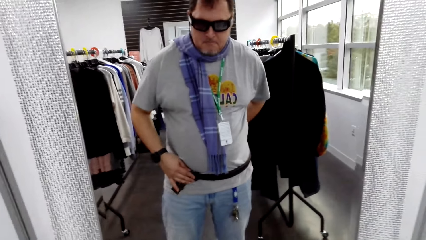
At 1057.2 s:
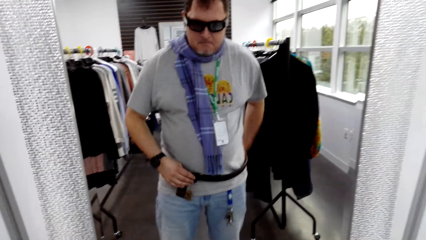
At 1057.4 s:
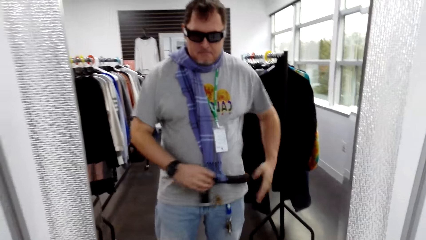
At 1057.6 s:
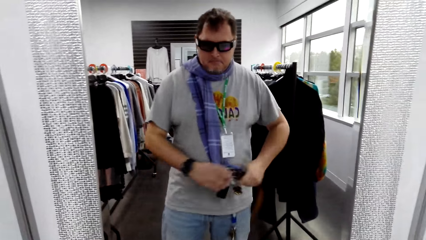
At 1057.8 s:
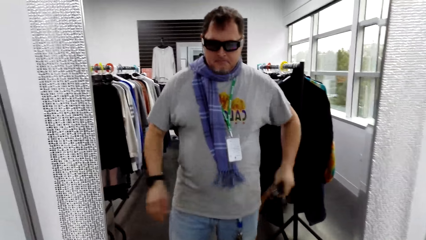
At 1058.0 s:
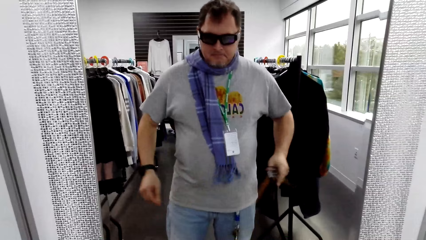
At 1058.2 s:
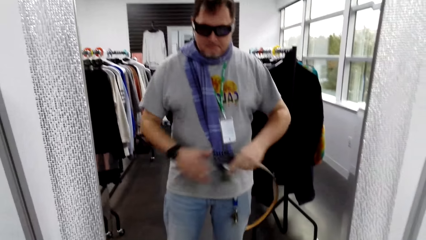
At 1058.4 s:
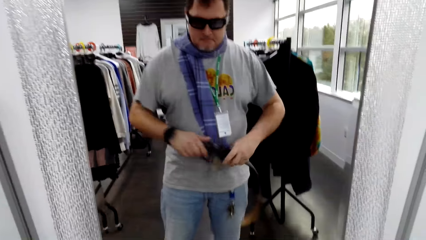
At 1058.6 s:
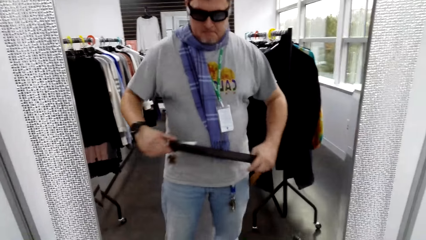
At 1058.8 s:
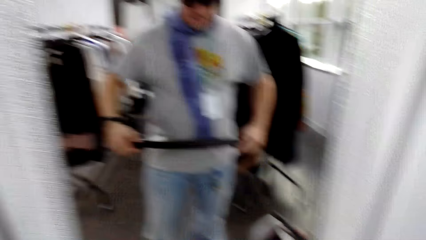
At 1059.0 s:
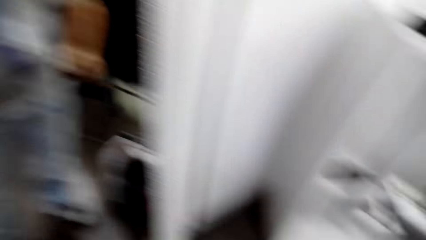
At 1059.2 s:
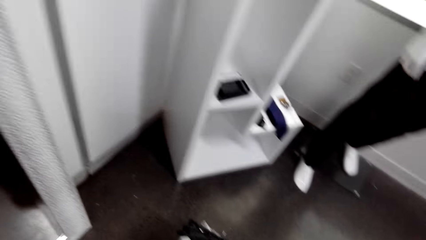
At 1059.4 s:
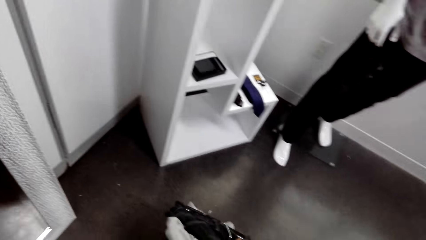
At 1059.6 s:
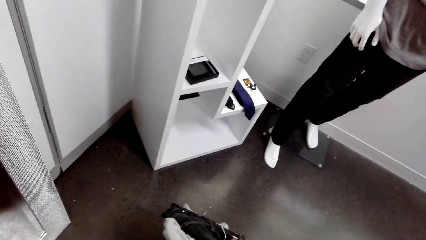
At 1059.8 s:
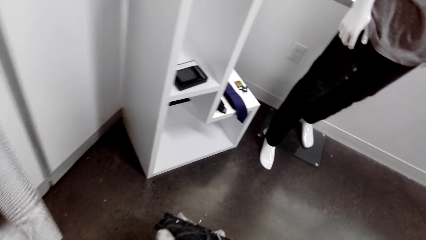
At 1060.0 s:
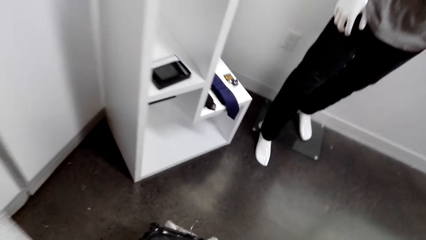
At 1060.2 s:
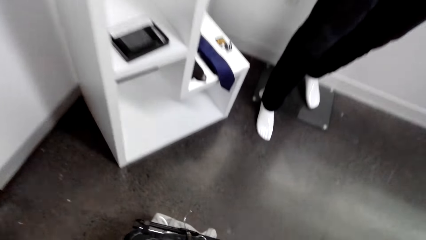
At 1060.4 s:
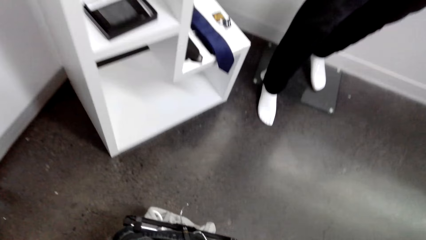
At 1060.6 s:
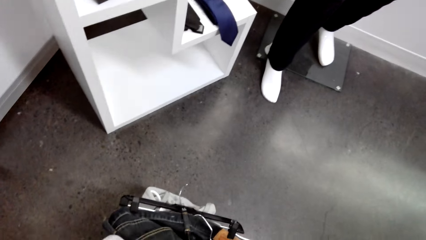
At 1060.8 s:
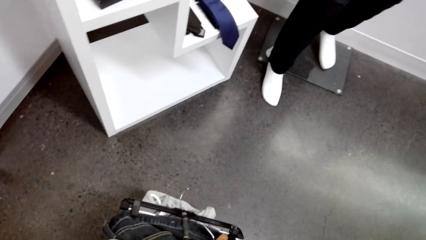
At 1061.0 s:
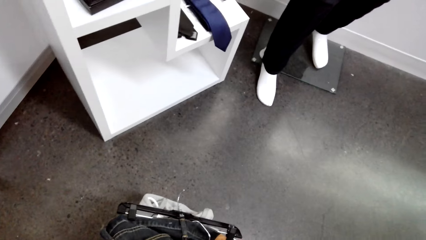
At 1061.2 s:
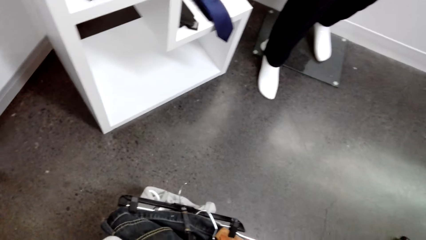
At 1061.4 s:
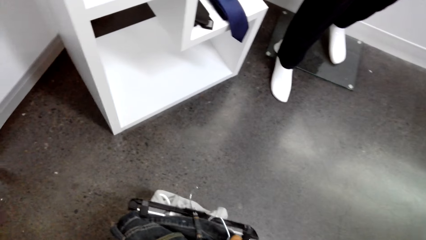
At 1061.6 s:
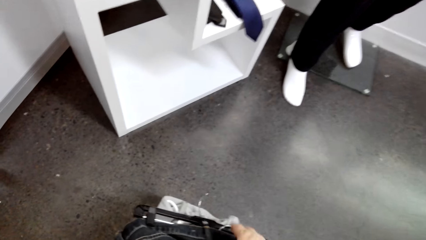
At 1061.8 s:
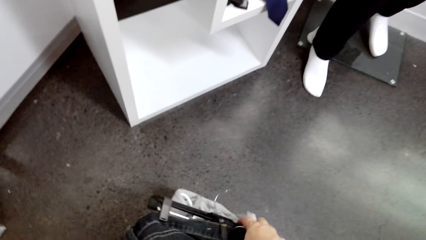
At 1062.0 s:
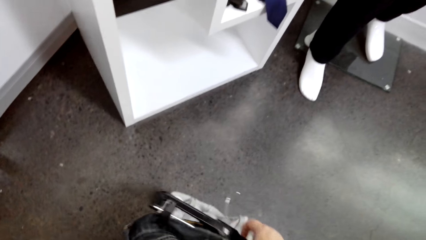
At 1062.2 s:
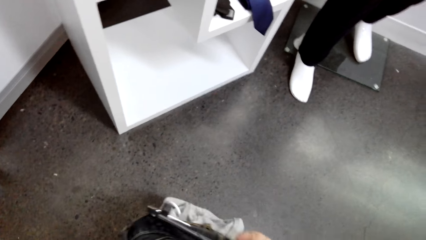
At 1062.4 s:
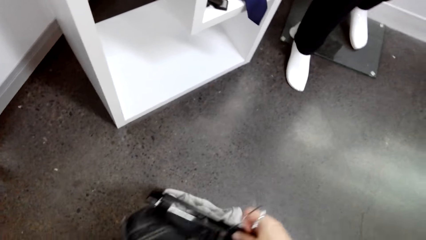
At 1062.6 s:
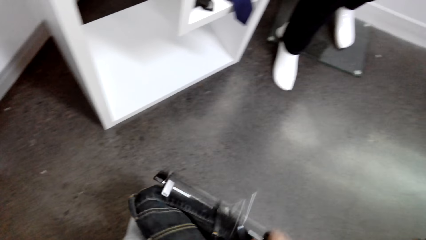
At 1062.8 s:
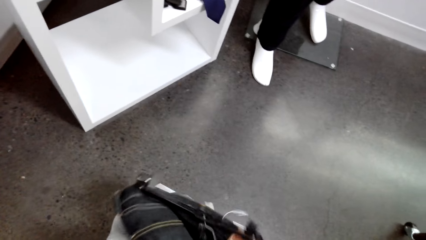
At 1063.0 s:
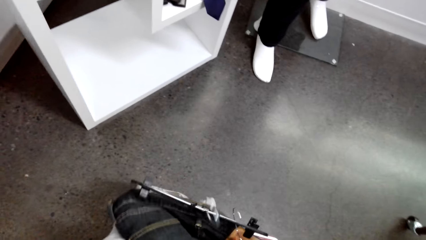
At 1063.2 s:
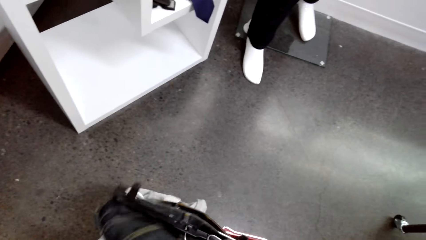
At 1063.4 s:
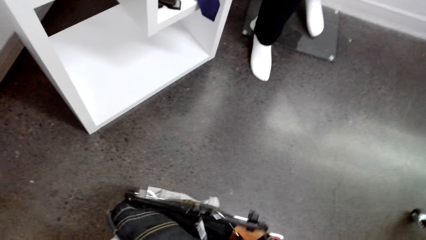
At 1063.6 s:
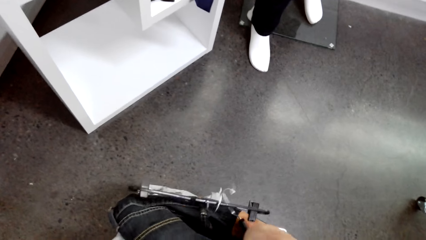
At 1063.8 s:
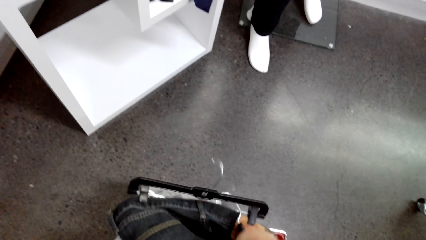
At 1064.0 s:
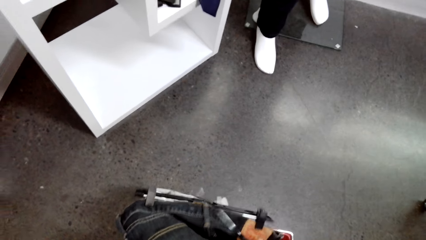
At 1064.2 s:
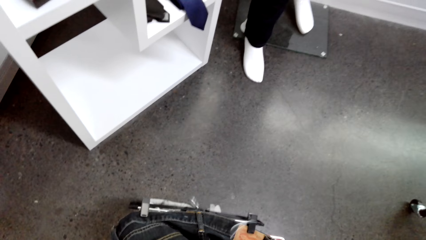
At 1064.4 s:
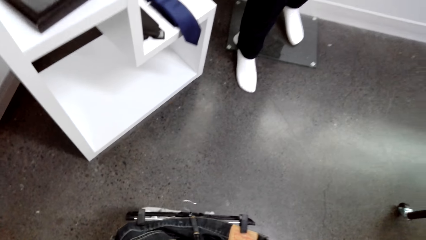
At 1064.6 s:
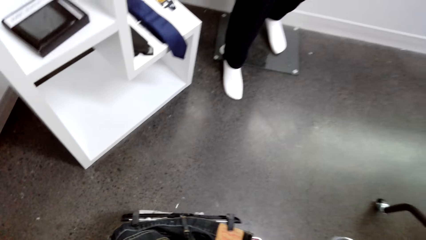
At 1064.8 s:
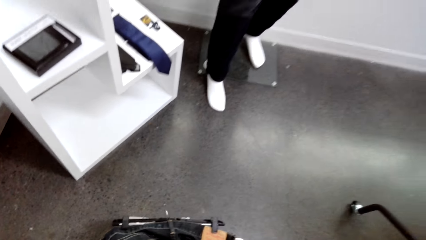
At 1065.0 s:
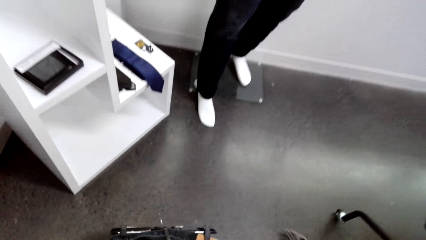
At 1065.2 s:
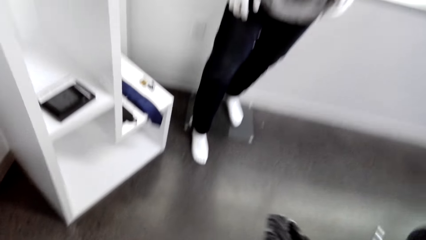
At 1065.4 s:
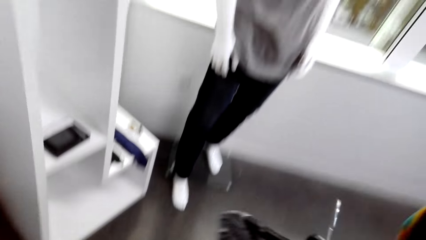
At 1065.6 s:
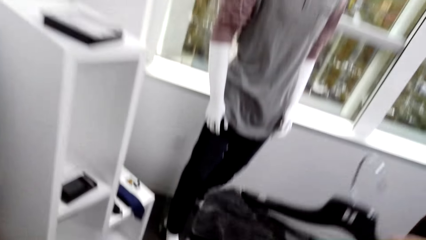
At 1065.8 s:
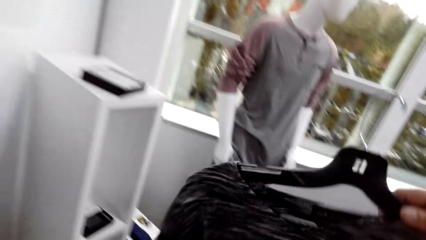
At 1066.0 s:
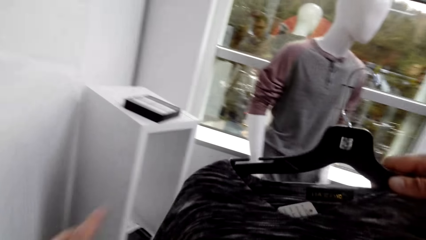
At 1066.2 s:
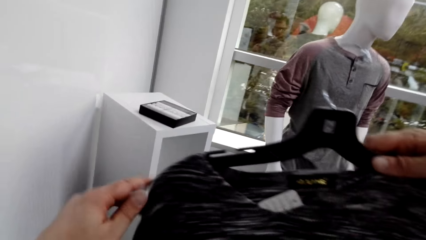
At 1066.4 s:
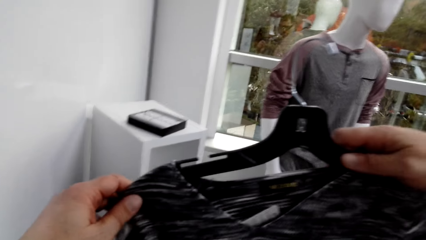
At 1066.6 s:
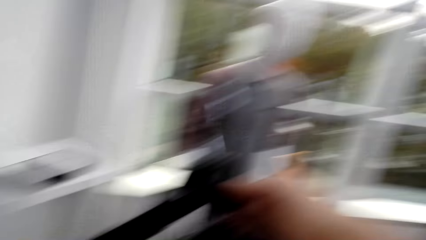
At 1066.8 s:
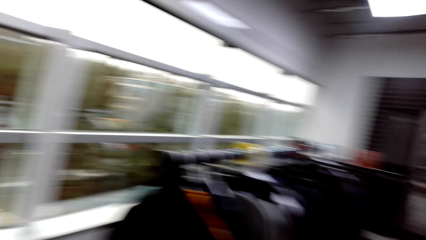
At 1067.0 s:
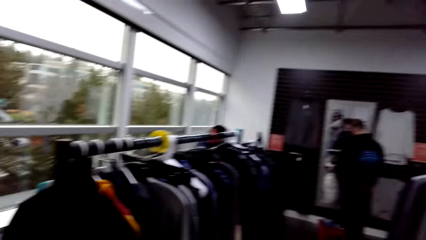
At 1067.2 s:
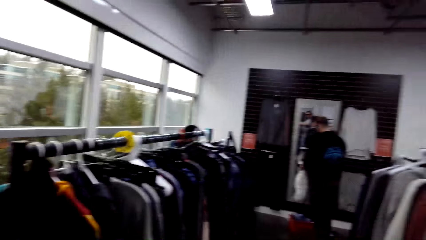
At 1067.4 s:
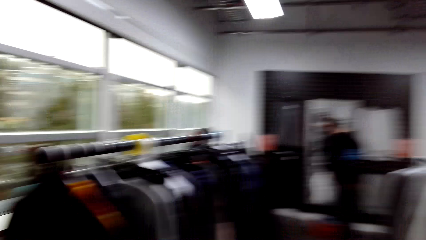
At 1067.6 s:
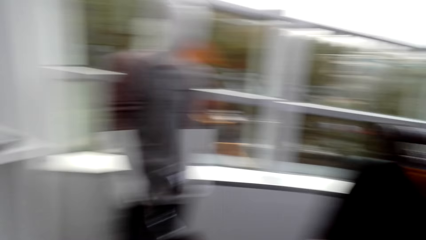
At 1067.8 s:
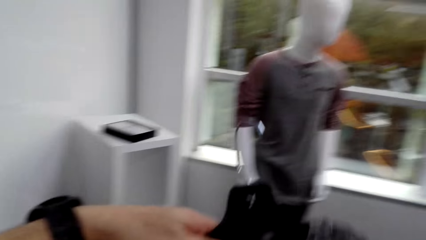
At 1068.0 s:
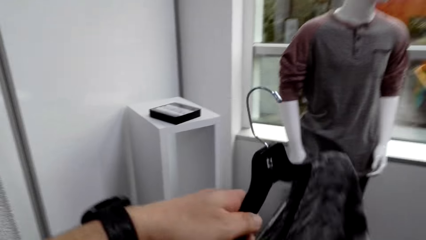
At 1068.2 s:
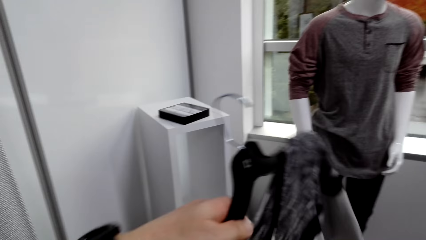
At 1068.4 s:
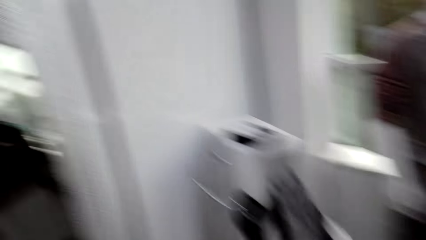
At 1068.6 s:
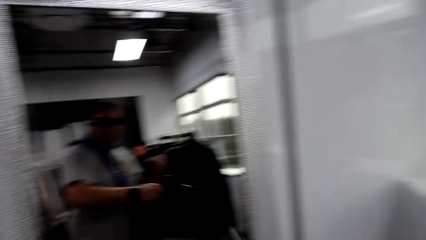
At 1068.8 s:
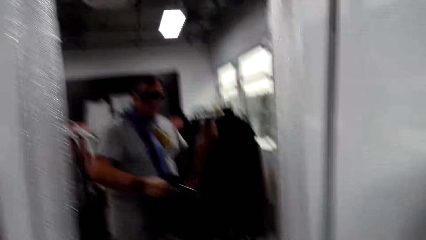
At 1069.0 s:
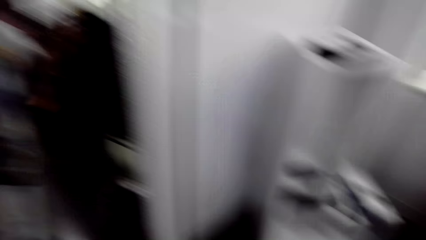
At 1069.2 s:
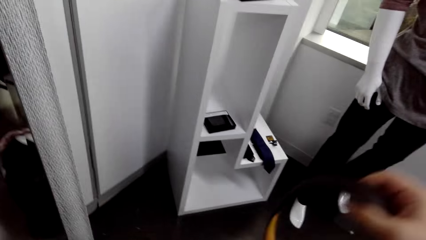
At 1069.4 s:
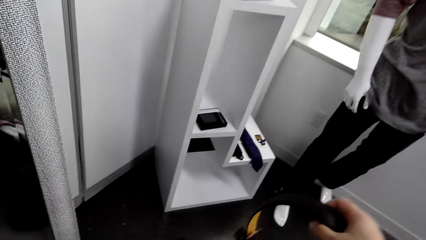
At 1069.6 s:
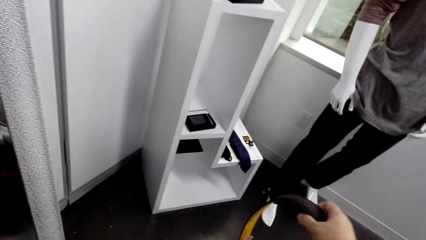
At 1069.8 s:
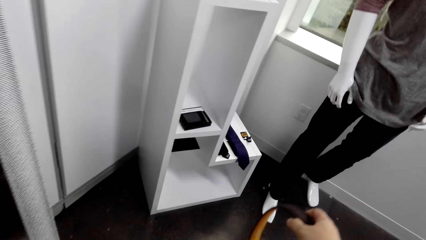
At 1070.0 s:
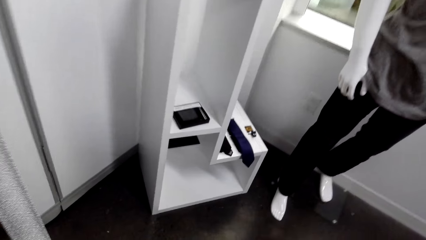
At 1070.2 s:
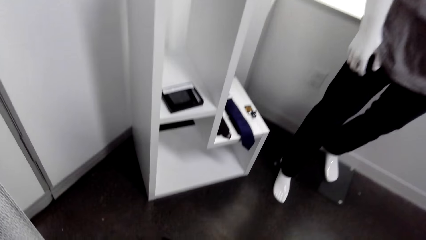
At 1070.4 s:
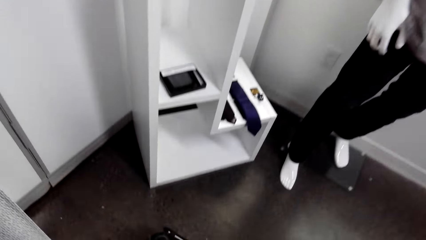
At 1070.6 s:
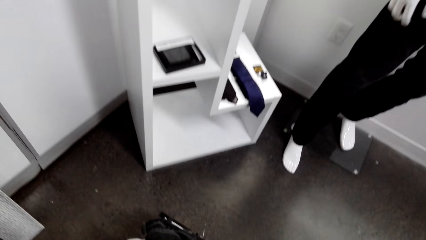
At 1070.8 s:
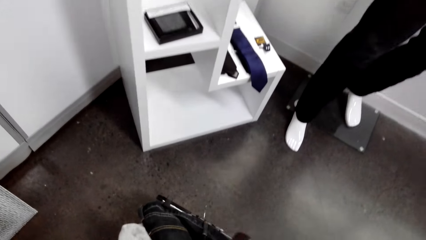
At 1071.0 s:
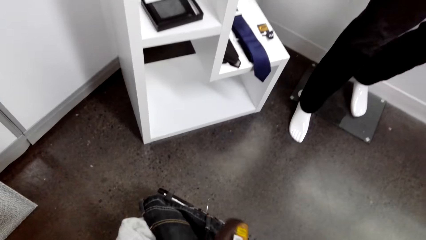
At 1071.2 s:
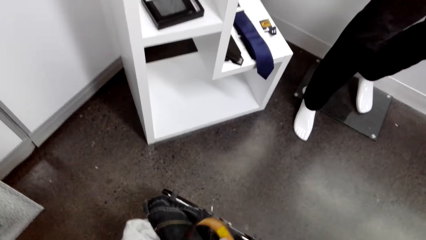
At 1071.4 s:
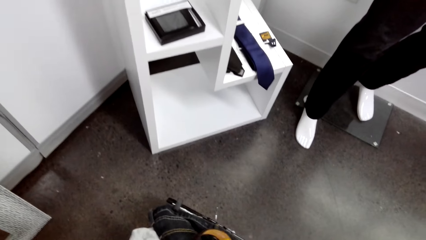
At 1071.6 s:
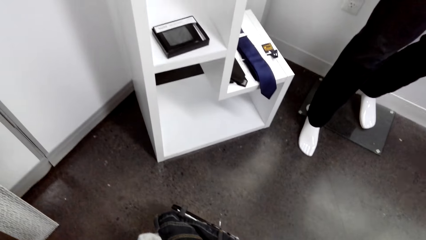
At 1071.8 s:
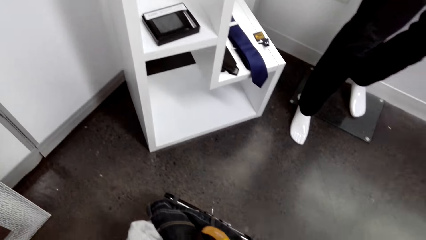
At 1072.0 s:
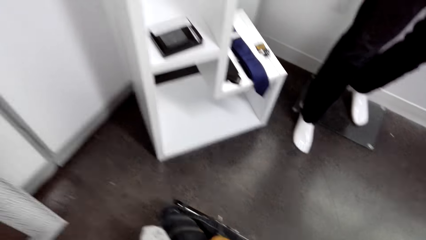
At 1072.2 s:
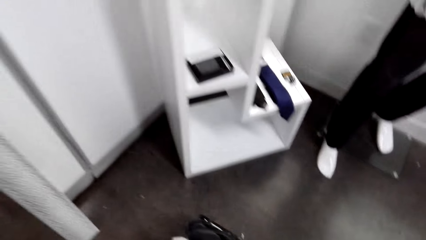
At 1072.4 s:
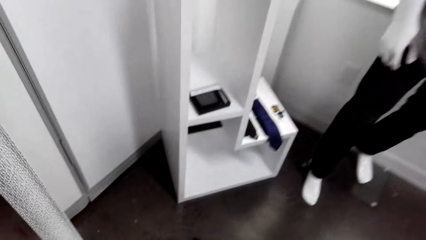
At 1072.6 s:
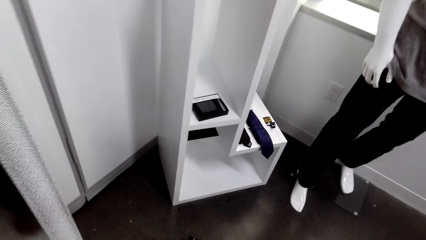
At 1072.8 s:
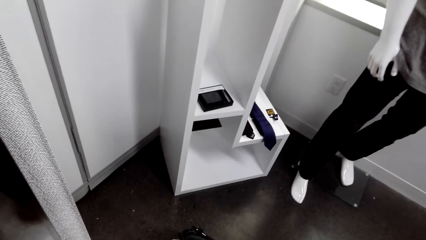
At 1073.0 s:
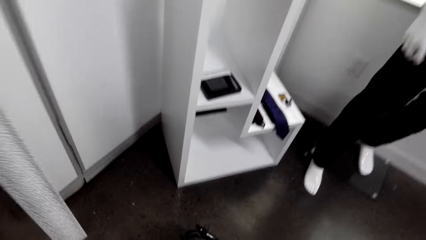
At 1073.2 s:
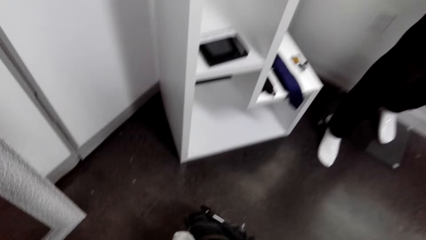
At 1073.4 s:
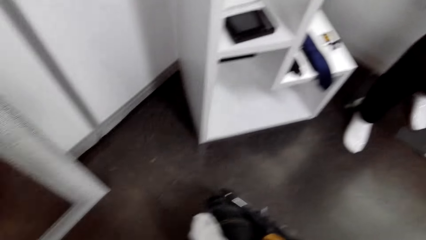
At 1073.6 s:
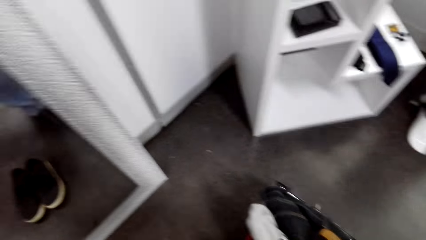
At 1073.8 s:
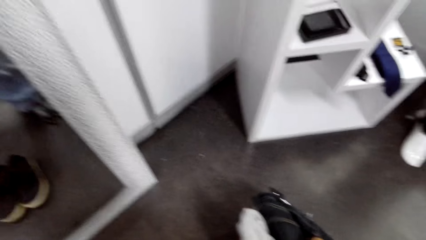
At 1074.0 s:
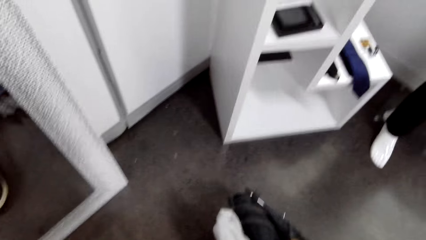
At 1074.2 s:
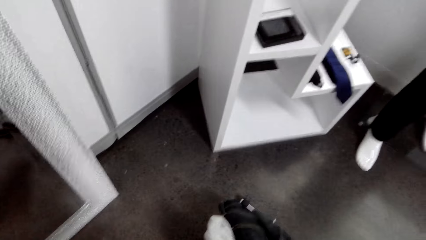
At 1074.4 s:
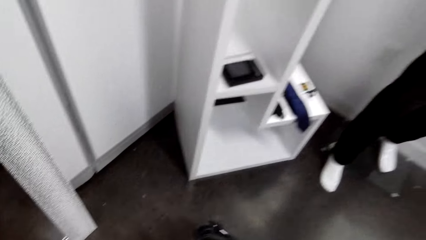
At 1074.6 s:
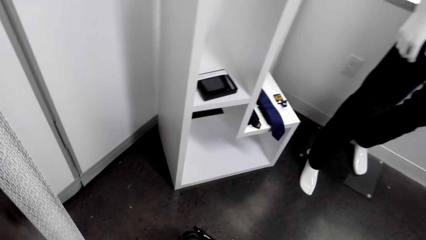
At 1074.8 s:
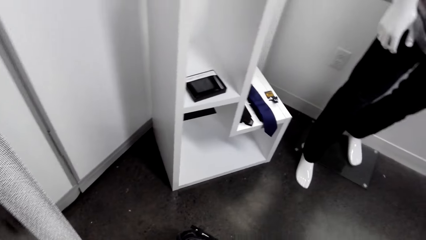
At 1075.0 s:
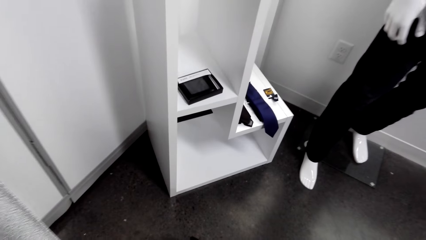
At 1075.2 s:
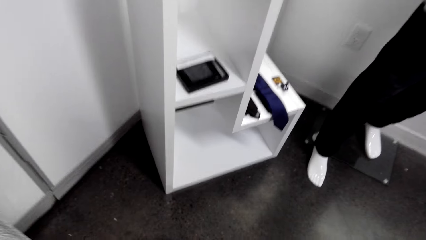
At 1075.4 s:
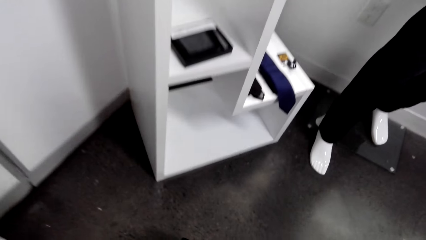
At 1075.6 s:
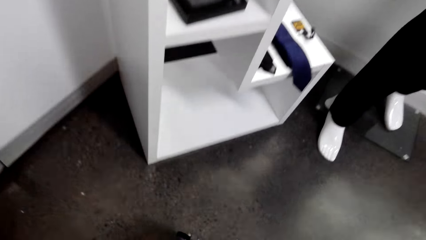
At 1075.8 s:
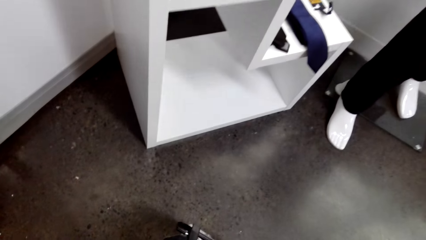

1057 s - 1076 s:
The camera wearer looks around the room. They take the t-shirt from the tray. They return the belt in the tray.
